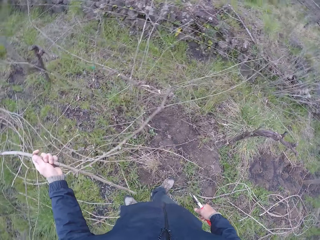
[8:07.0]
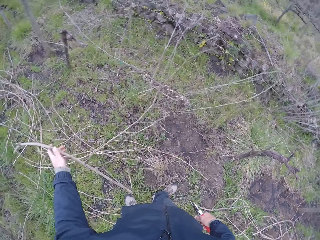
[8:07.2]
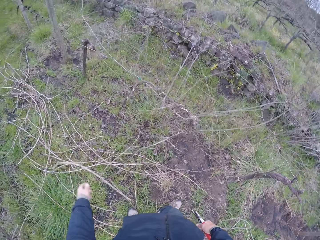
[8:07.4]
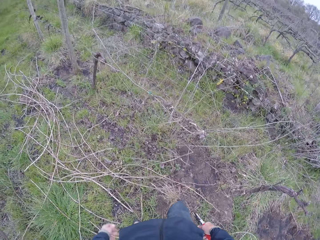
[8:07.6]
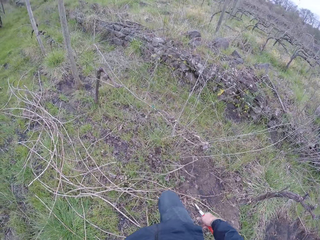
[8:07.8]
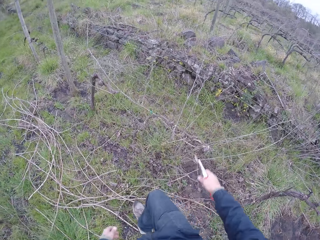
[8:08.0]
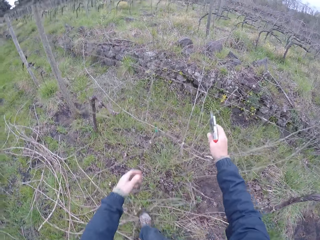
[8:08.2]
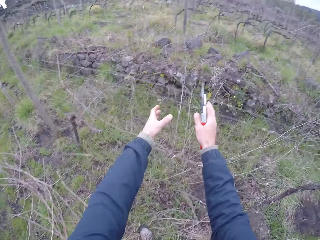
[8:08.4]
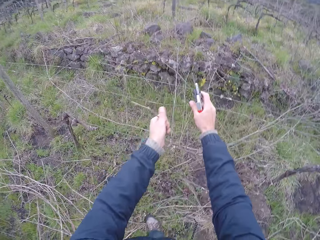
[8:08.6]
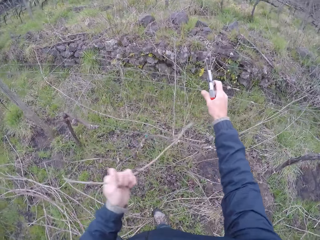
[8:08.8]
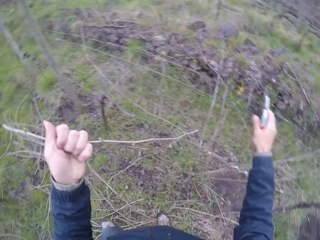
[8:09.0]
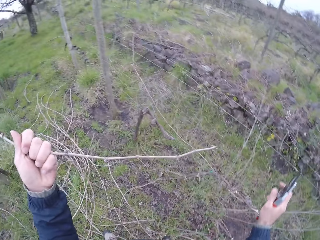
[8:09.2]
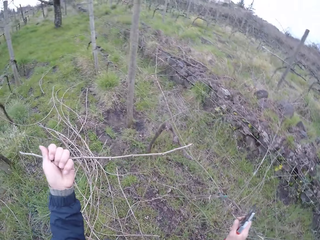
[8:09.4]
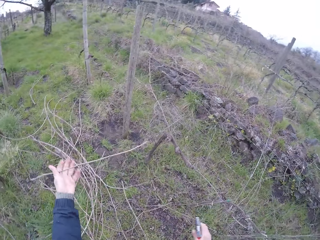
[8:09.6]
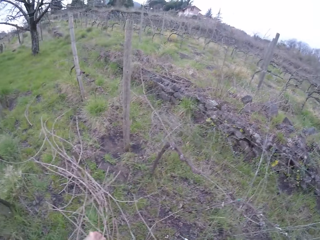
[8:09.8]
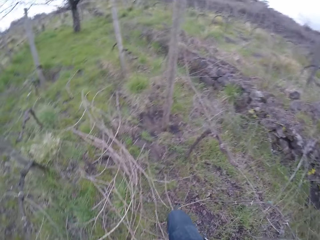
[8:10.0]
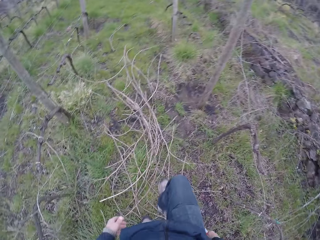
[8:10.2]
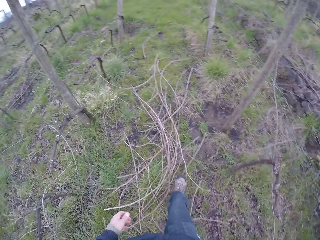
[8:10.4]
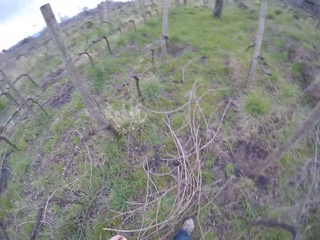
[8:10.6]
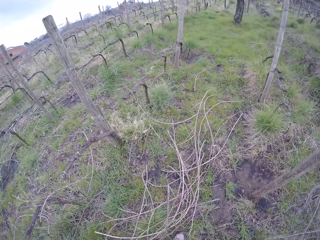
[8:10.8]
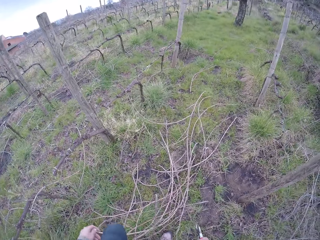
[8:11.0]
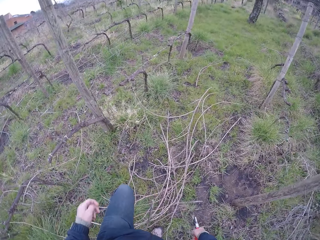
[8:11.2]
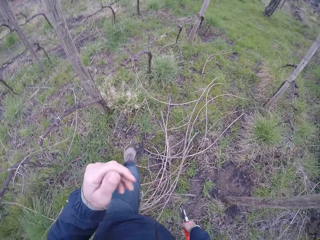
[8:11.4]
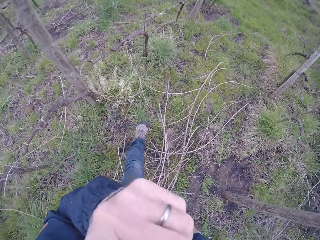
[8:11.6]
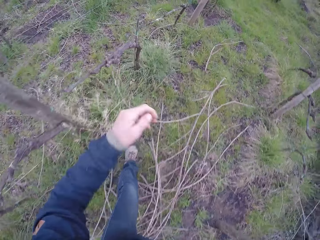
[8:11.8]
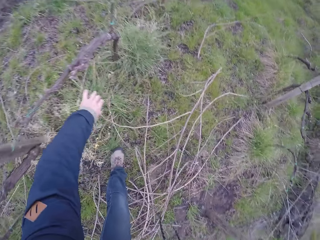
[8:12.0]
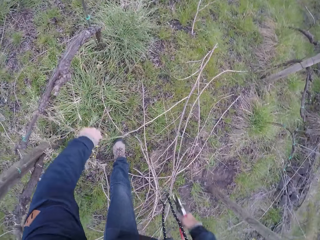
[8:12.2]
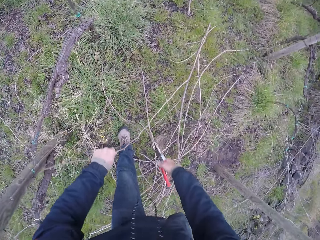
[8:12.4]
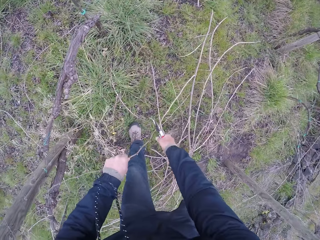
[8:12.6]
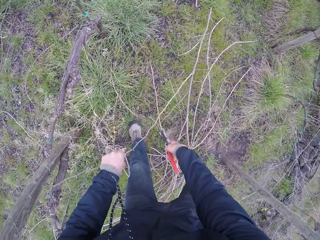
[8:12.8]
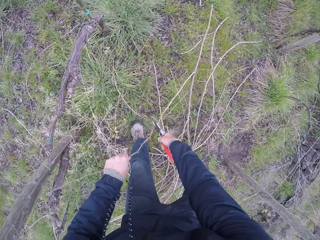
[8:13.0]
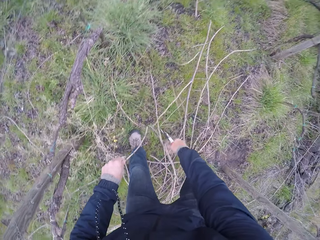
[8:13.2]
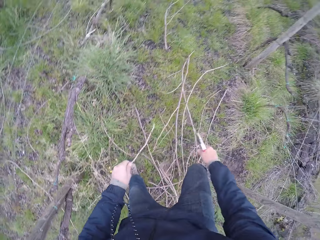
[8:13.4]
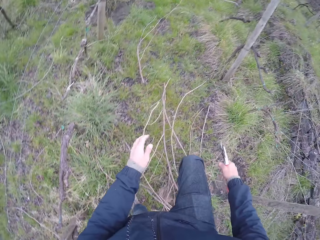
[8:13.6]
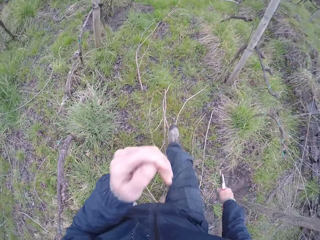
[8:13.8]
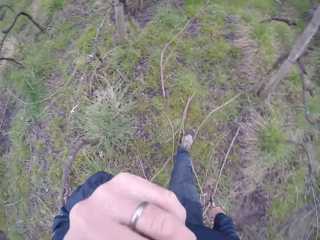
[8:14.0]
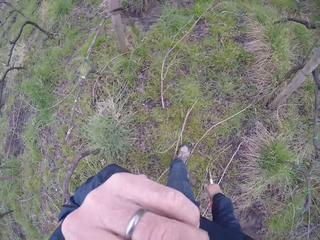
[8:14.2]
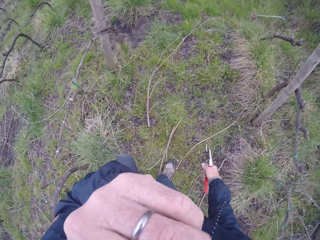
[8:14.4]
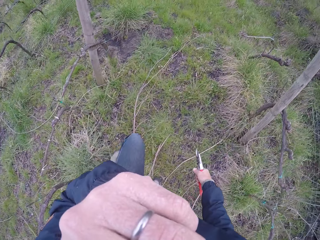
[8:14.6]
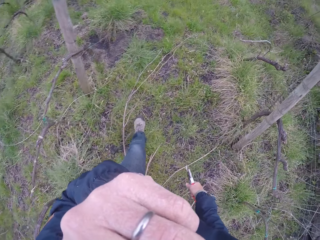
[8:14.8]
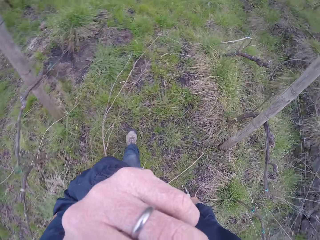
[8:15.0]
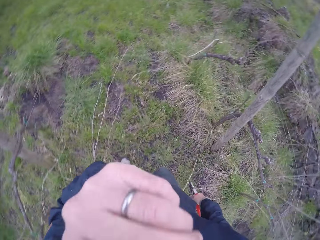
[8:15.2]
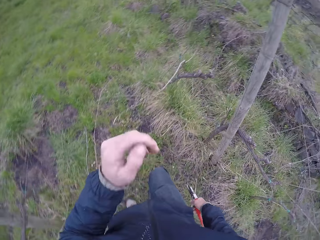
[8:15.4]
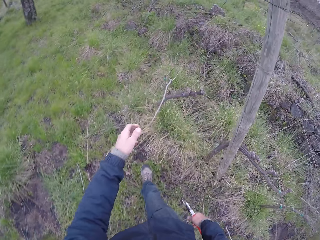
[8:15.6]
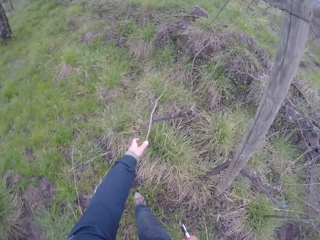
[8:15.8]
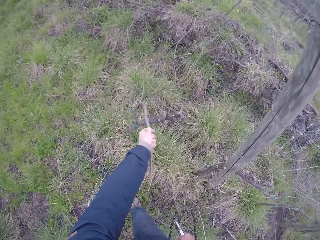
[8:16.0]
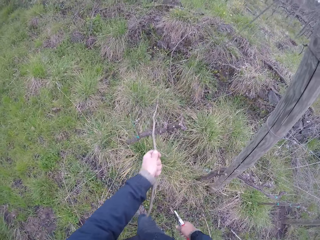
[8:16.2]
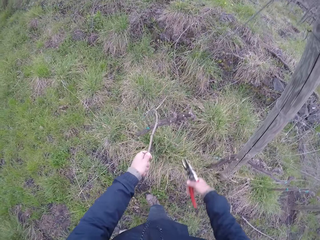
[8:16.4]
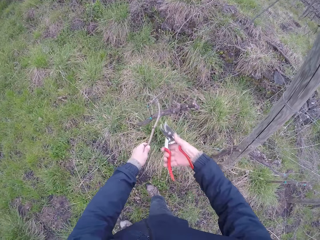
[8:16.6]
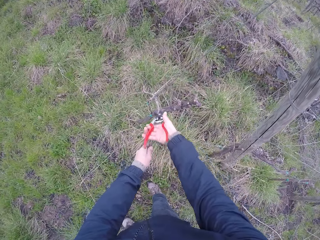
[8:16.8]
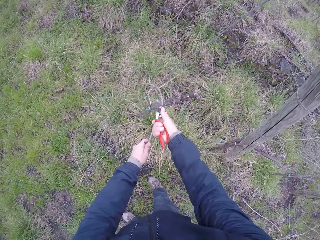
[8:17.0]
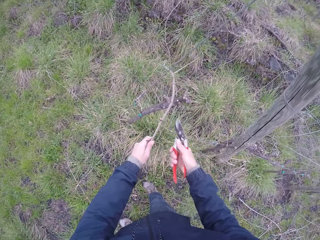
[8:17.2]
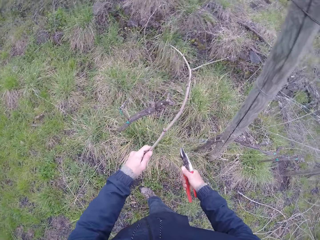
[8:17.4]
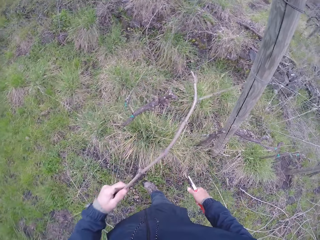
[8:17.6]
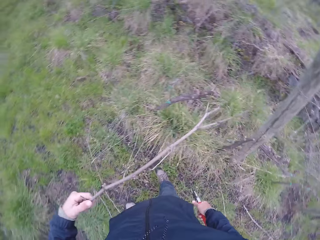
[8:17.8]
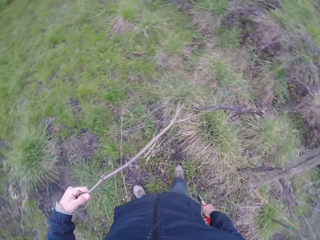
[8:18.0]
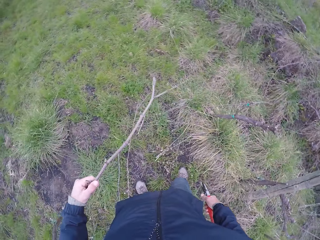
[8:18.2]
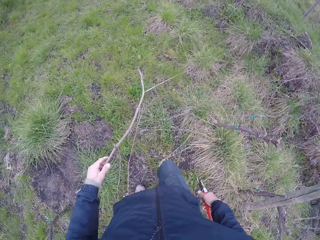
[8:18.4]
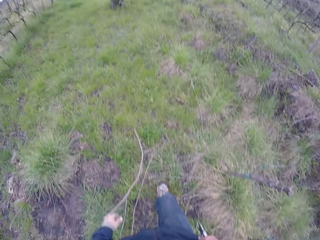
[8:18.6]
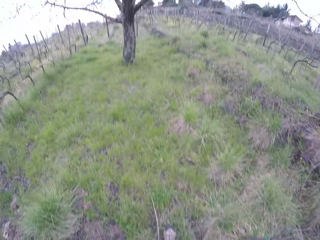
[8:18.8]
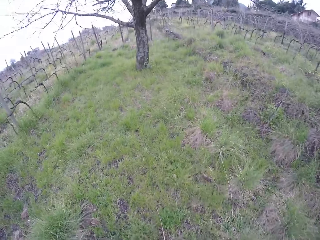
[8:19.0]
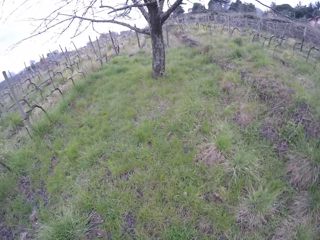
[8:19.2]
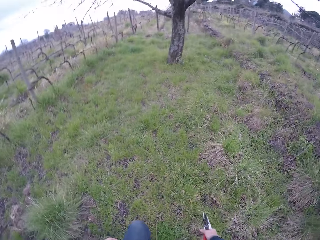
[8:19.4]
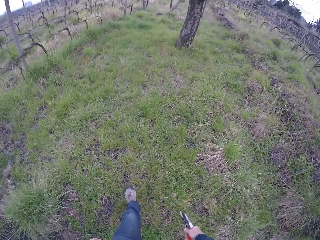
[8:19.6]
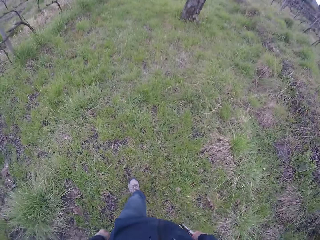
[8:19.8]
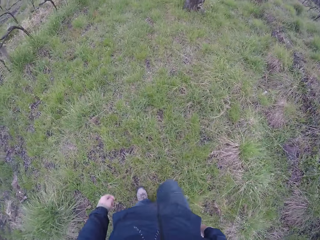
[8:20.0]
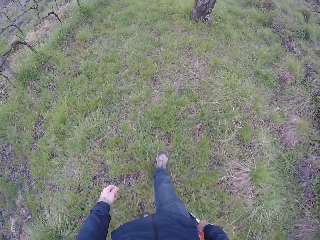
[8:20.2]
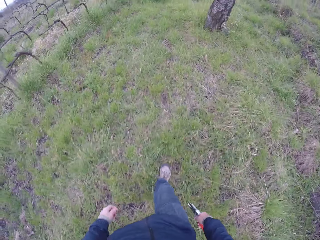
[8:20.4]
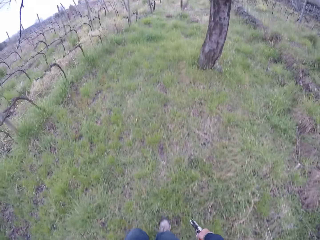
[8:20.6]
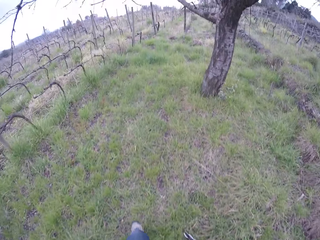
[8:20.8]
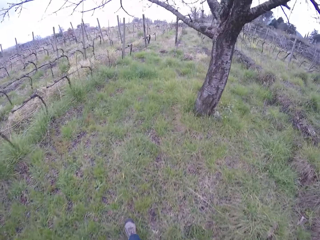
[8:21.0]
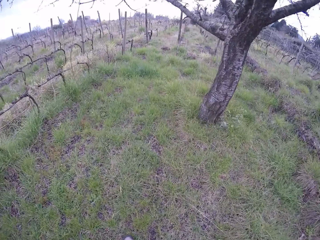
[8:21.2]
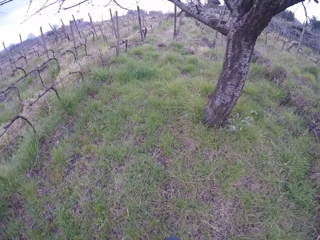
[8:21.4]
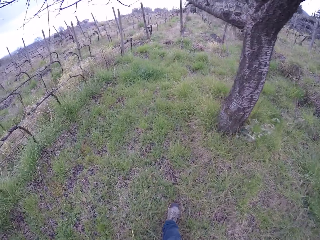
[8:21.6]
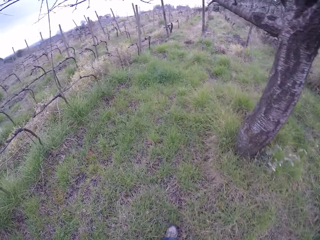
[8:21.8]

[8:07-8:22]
The camera wearer drops the tree branch or twig on the ground with his left hand. He pulls the twig, drops the twig on the ground, and walks towards the wood. He holds the tree branch with his left hand. He cuts the tree branch on the ground with the pliers with his right hand. He drops the tree branch on the ground with his left hand and walks towards the wood. He touches his face. He holds the tree branch with his left hand and pulls the twig. He cuts the tree branch with the pliers with his right hand. He drops the tree branch on the ground with his left hand. He walks towards a tree.

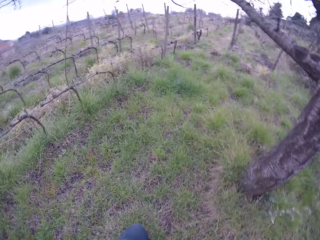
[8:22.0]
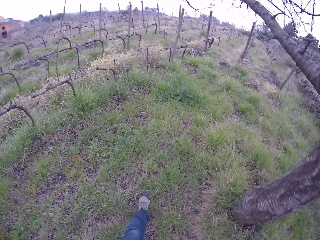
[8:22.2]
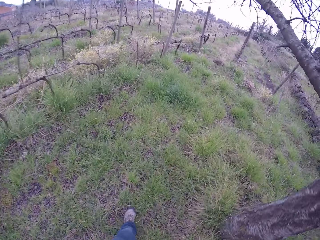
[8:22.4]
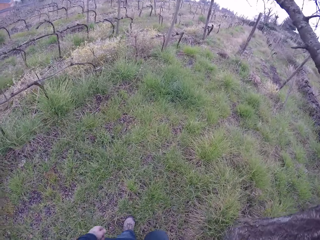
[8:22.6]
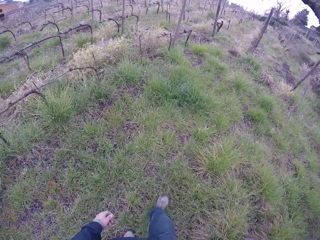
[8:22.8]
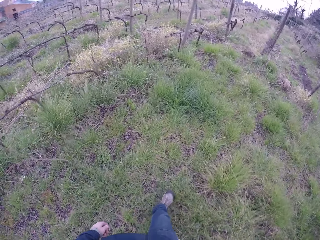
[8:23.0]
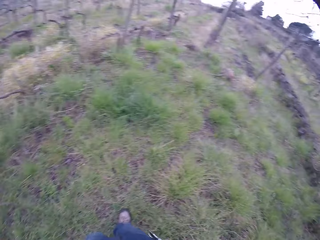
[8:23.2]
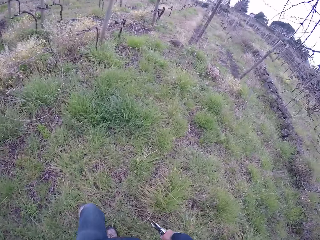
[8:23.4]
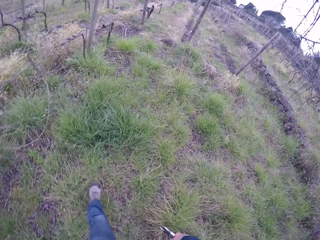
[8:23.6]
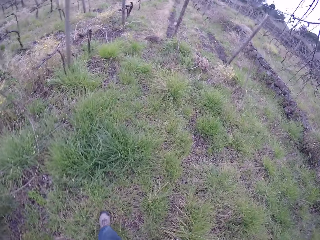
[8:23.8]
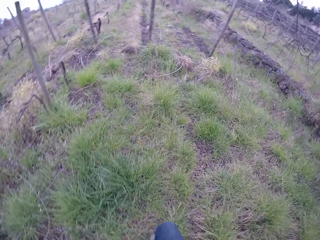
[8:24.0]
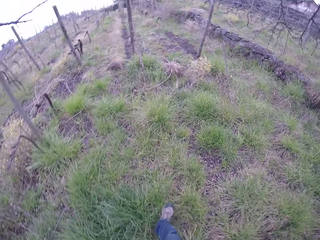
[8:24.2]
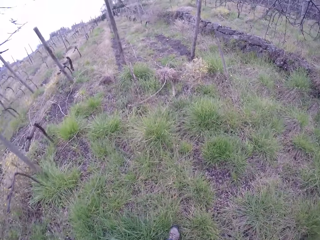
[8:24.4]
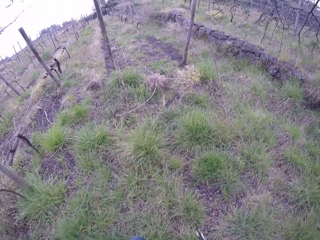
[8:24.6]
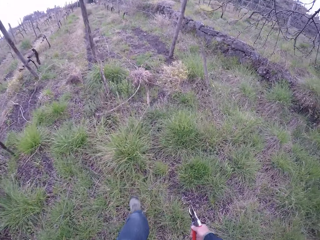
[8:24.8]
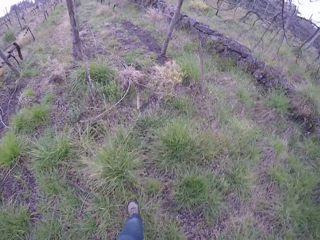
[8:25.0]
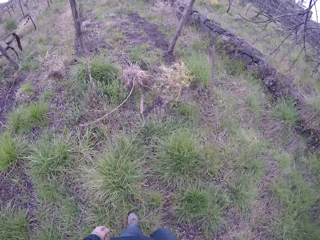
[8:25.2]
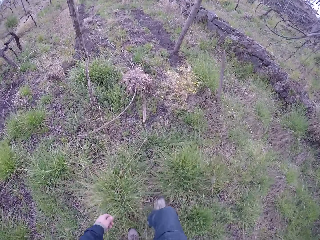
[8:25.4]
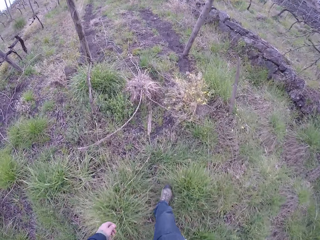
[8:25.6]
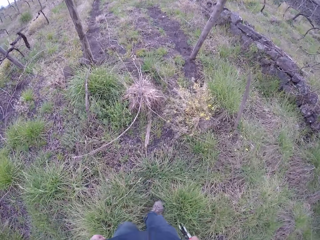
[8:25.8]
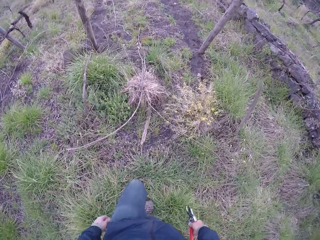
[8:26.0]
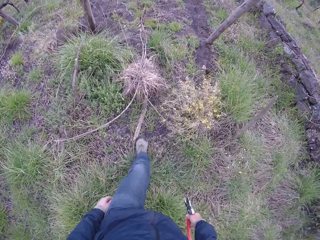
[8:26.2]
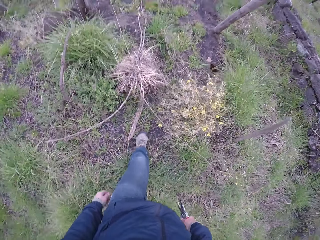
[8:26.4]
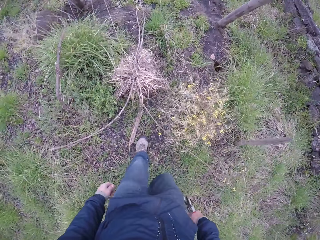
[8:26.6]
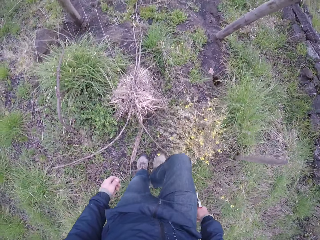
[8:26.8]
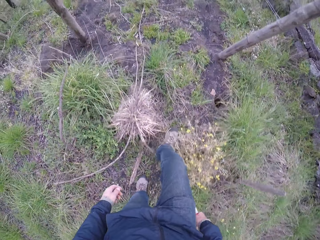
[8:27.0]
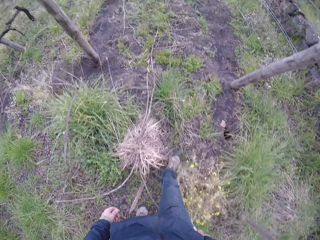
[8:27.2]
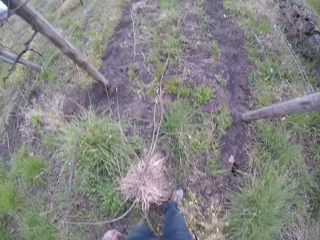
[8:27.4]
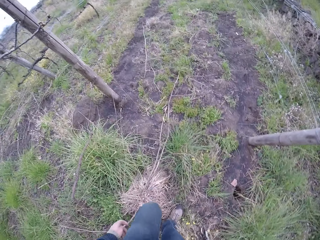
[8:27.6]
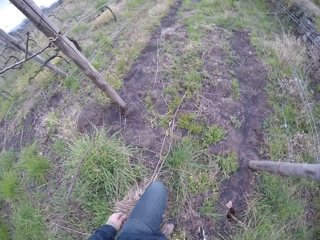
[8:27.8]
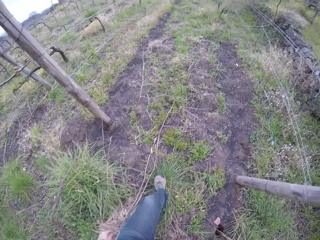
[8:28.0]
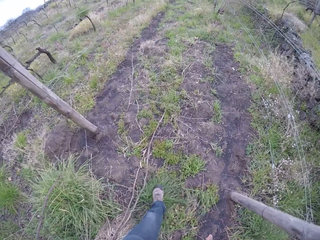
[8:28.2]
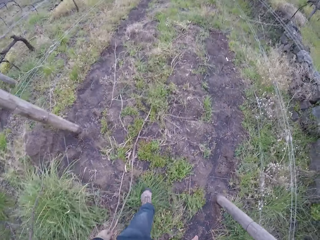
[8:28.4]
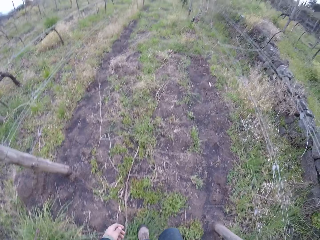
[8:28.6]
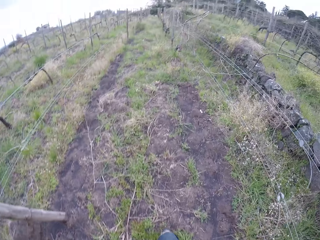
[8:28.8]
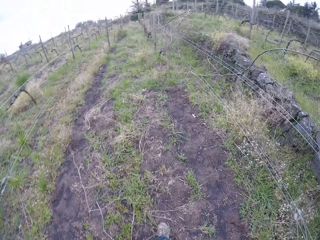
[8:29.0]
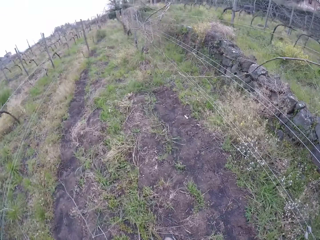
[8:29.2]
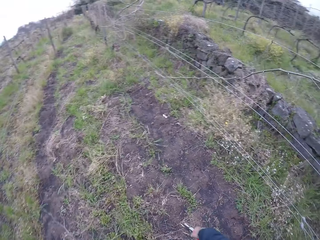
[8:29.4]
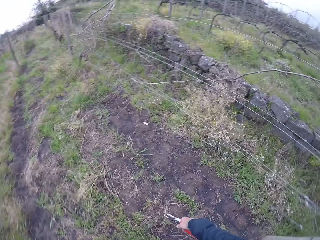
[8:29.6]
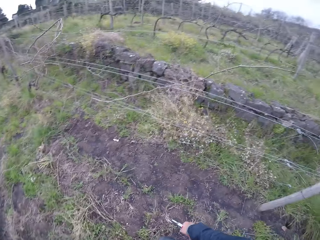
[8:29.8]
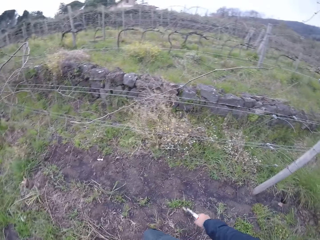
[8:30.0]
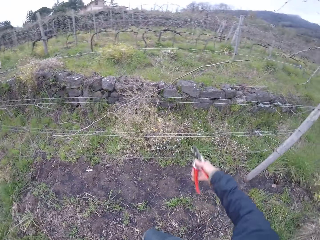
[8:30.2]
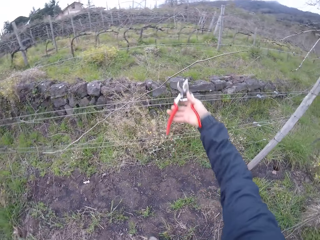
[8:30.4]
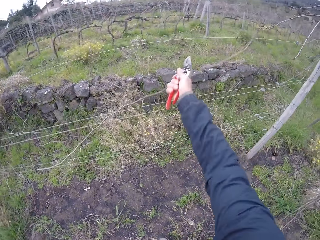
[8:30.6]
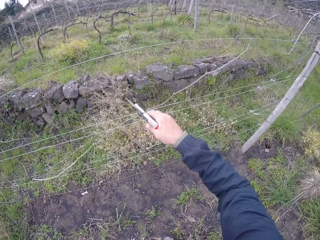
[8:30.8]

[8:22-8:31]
The camera wearer cuts the tree branch with the pliers with his right hand.
